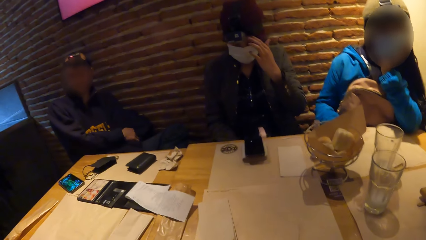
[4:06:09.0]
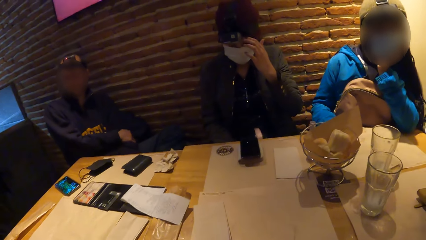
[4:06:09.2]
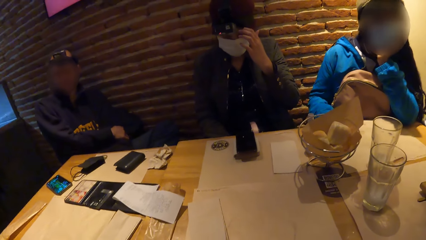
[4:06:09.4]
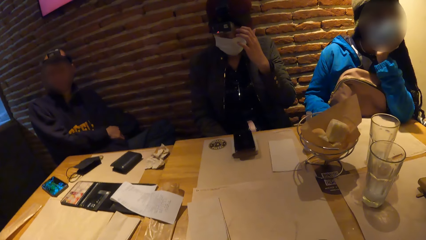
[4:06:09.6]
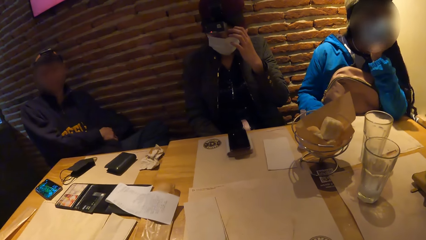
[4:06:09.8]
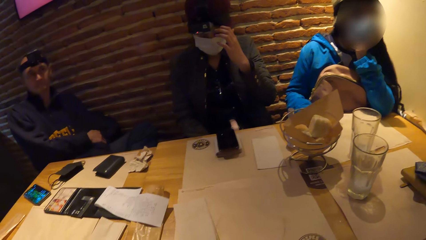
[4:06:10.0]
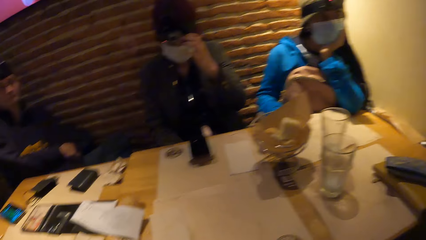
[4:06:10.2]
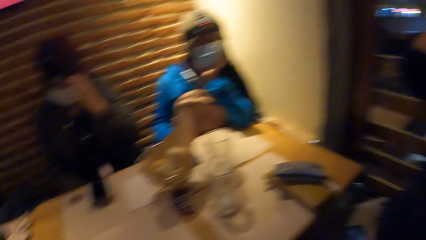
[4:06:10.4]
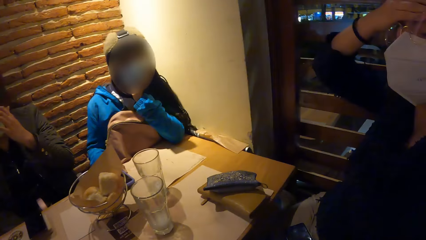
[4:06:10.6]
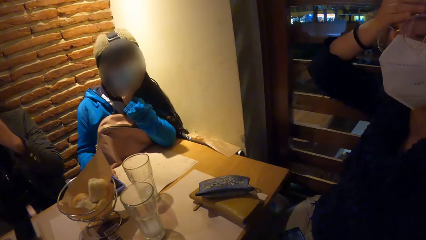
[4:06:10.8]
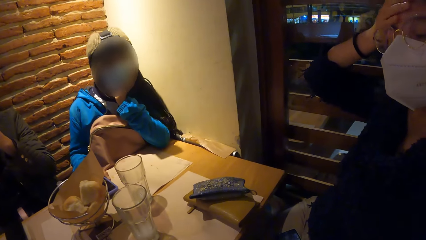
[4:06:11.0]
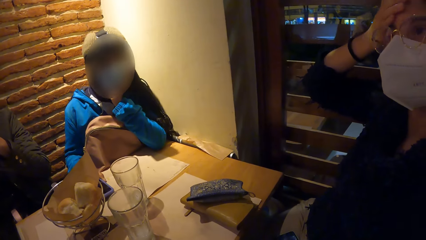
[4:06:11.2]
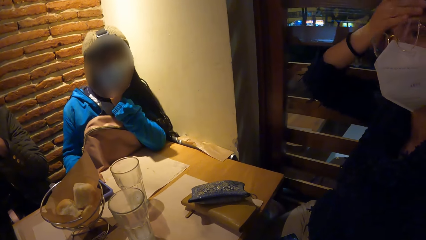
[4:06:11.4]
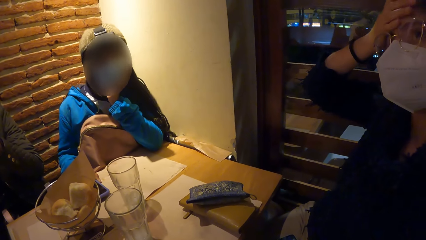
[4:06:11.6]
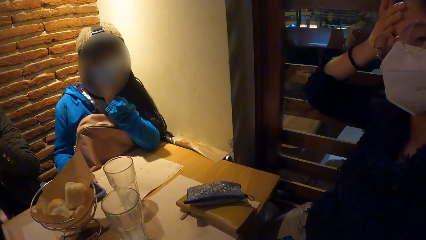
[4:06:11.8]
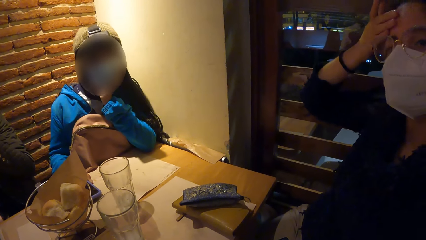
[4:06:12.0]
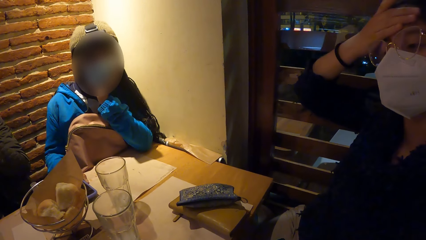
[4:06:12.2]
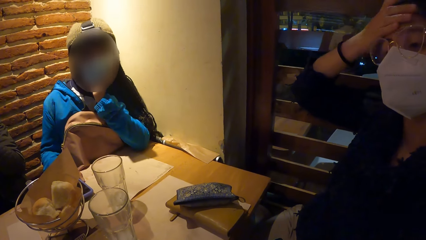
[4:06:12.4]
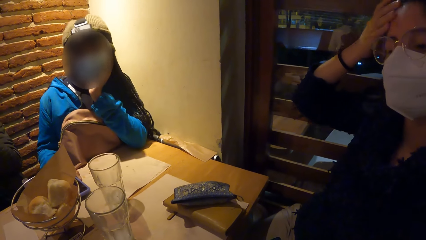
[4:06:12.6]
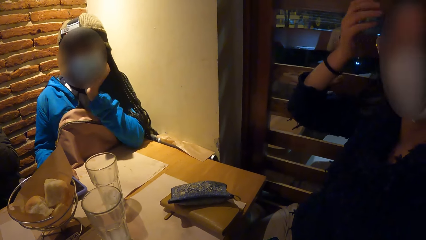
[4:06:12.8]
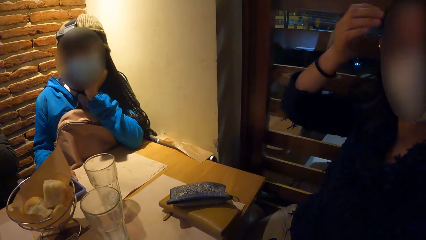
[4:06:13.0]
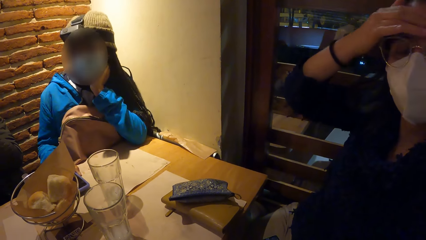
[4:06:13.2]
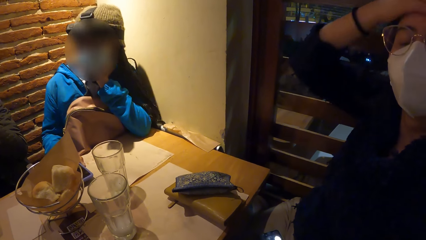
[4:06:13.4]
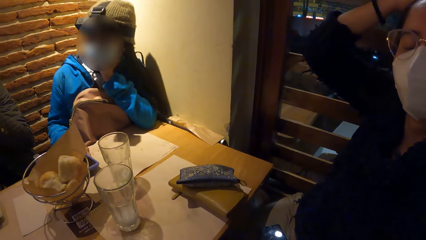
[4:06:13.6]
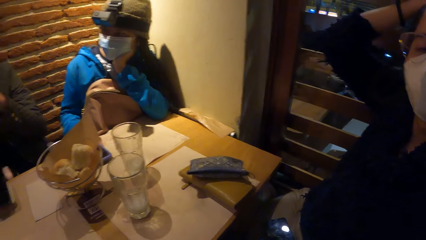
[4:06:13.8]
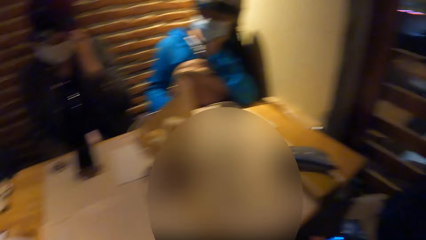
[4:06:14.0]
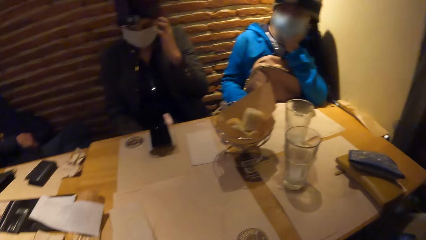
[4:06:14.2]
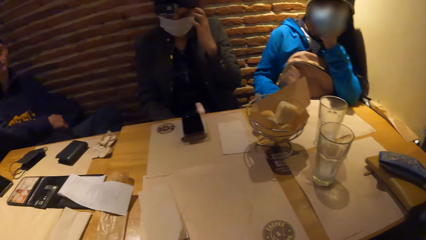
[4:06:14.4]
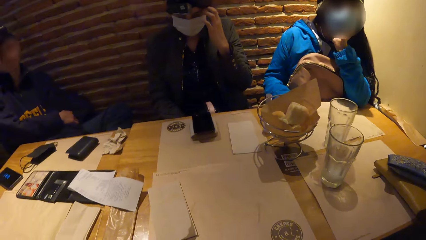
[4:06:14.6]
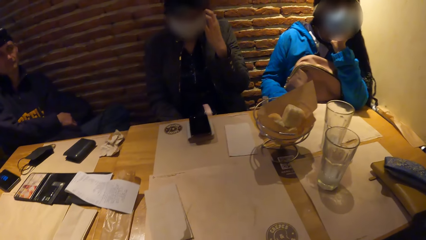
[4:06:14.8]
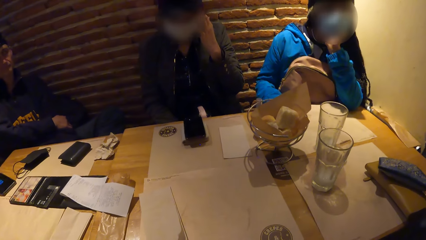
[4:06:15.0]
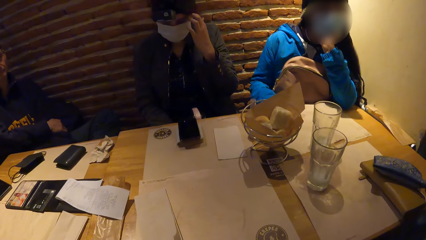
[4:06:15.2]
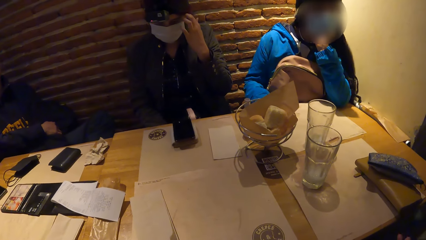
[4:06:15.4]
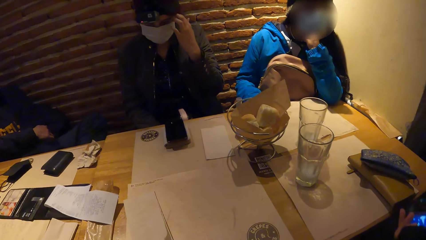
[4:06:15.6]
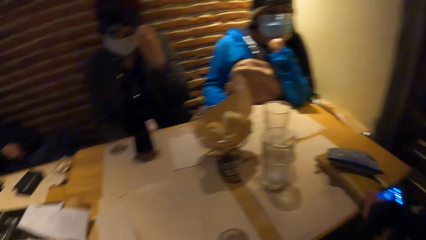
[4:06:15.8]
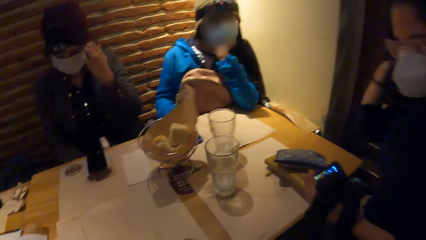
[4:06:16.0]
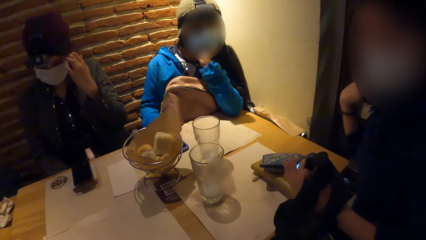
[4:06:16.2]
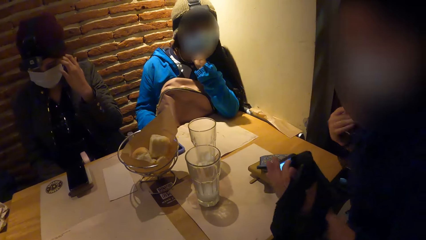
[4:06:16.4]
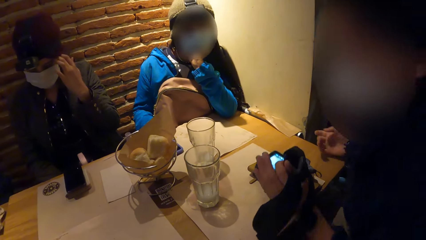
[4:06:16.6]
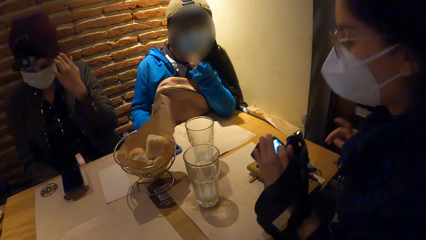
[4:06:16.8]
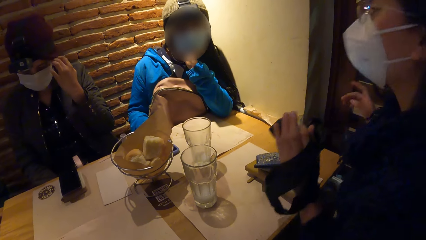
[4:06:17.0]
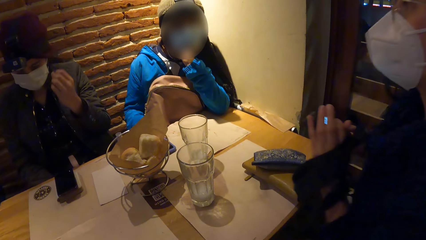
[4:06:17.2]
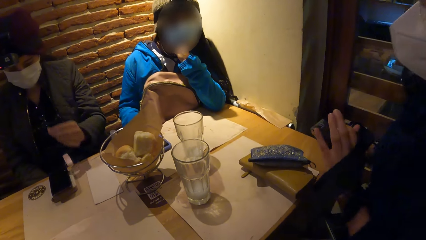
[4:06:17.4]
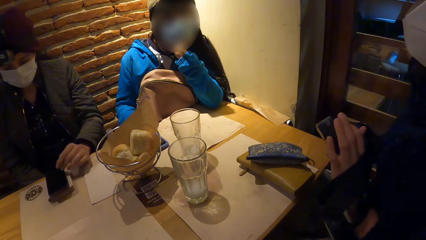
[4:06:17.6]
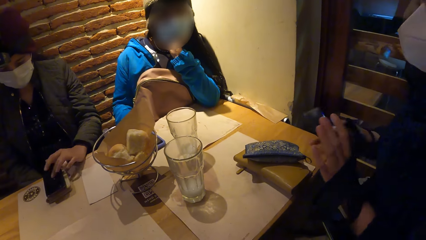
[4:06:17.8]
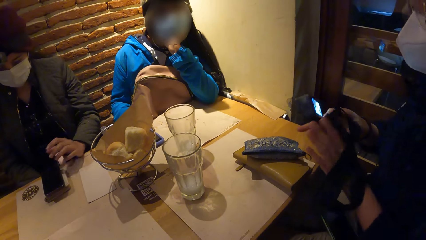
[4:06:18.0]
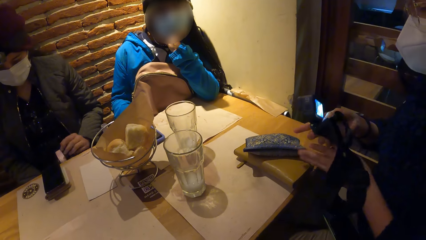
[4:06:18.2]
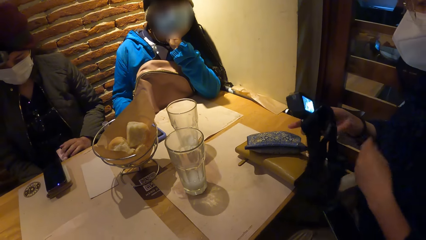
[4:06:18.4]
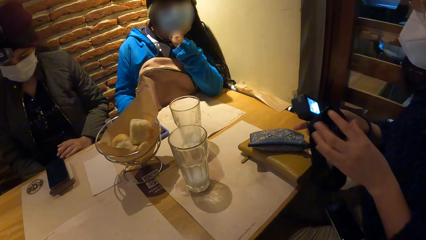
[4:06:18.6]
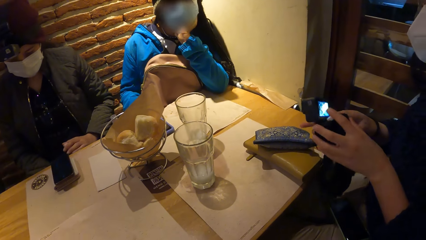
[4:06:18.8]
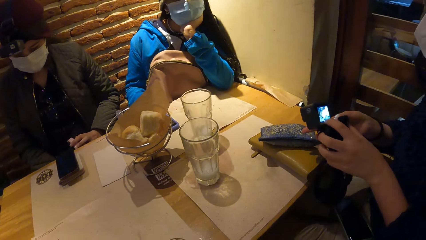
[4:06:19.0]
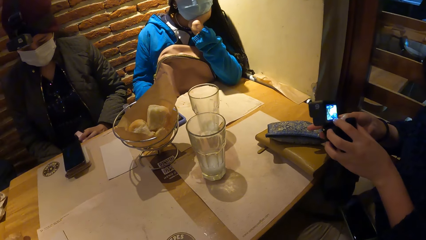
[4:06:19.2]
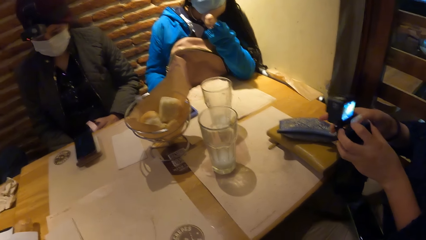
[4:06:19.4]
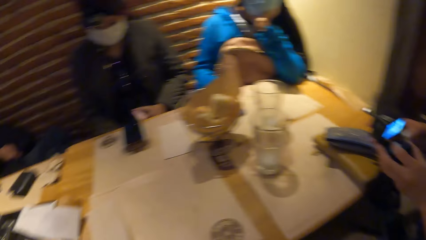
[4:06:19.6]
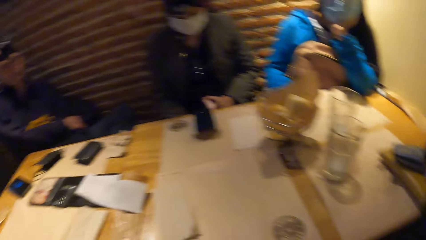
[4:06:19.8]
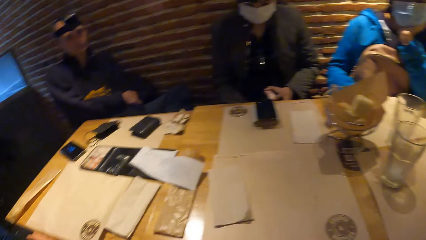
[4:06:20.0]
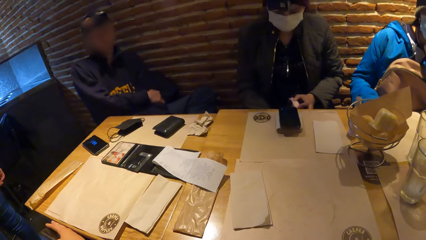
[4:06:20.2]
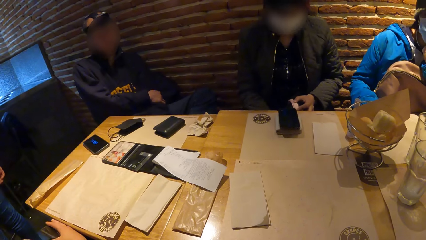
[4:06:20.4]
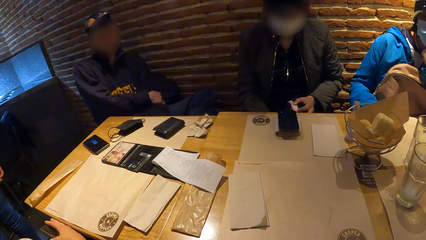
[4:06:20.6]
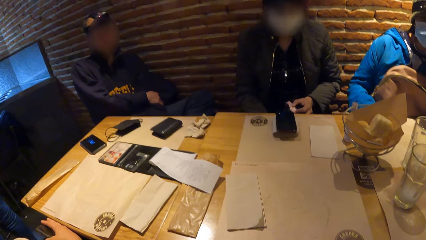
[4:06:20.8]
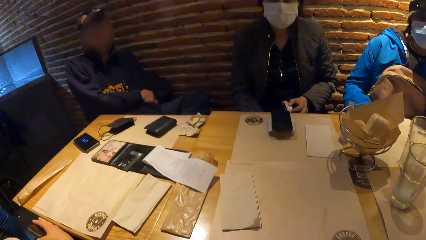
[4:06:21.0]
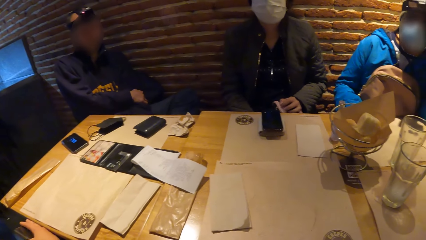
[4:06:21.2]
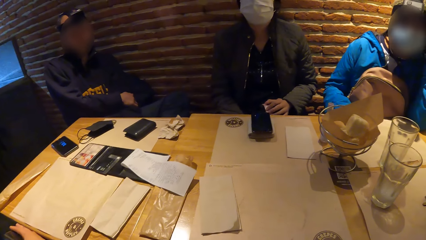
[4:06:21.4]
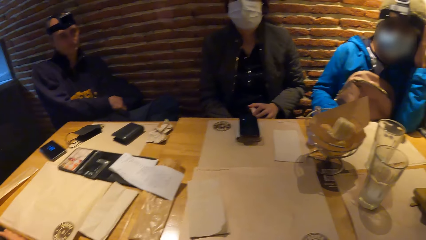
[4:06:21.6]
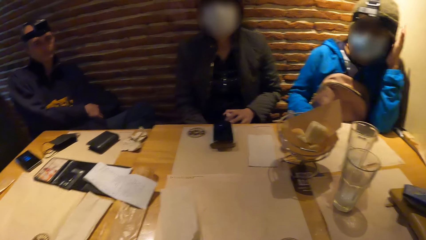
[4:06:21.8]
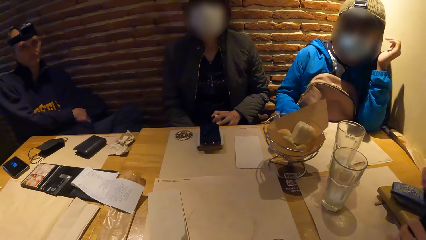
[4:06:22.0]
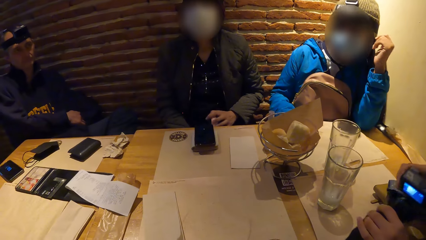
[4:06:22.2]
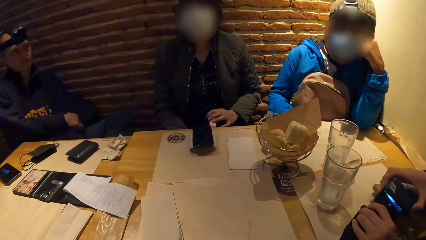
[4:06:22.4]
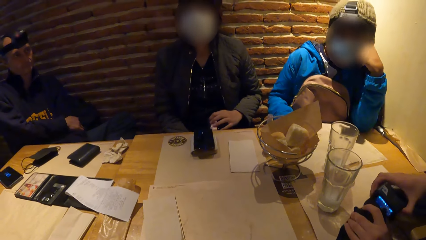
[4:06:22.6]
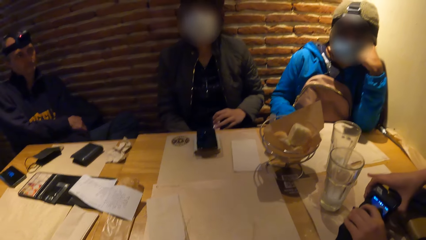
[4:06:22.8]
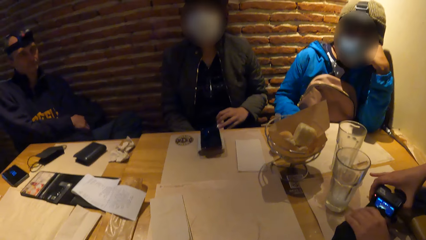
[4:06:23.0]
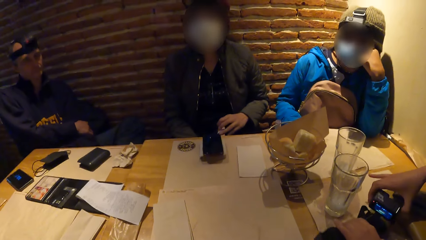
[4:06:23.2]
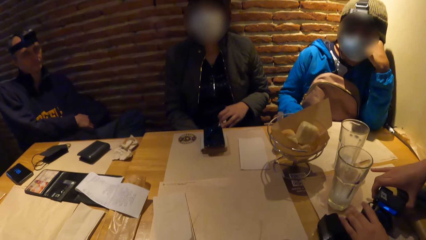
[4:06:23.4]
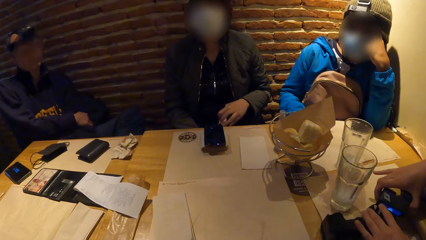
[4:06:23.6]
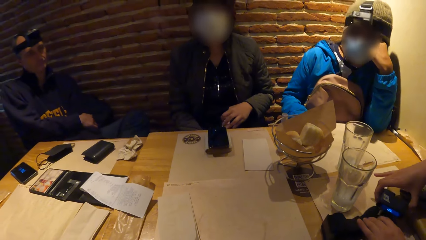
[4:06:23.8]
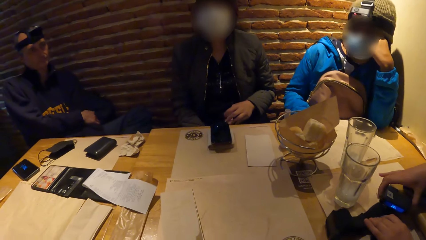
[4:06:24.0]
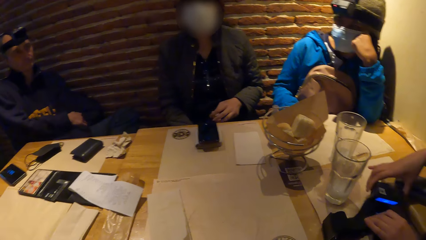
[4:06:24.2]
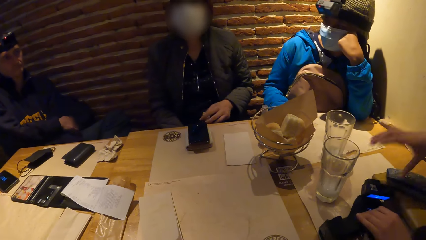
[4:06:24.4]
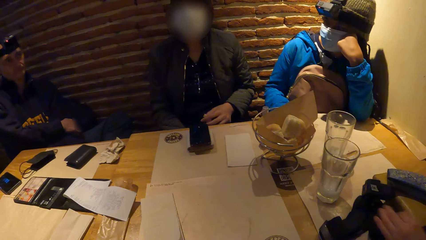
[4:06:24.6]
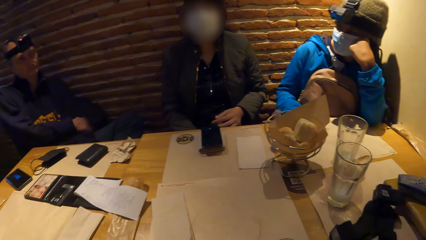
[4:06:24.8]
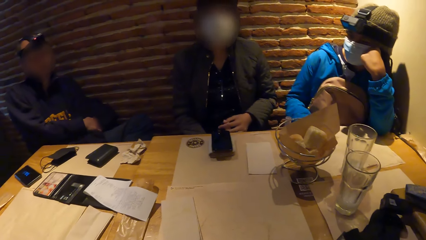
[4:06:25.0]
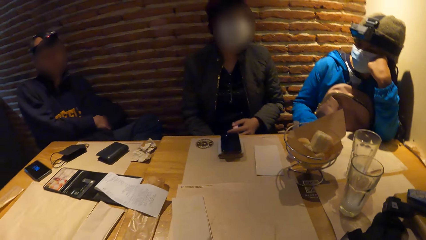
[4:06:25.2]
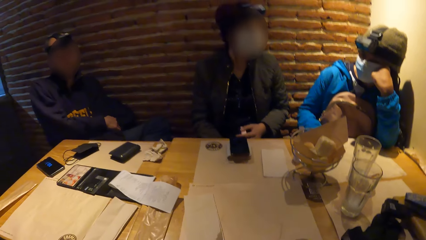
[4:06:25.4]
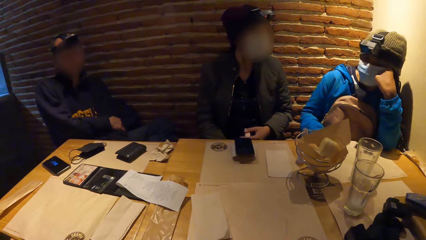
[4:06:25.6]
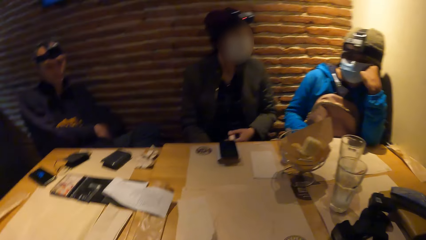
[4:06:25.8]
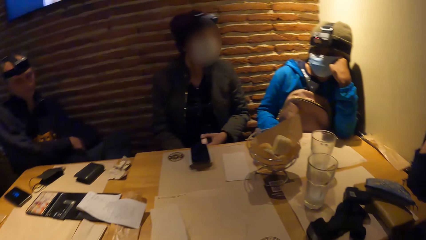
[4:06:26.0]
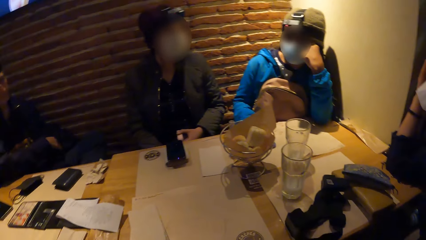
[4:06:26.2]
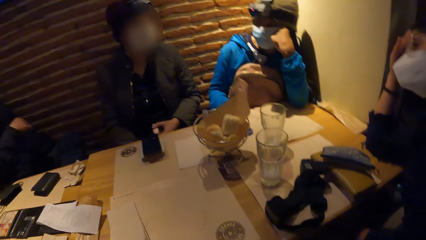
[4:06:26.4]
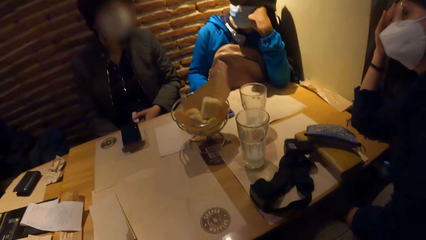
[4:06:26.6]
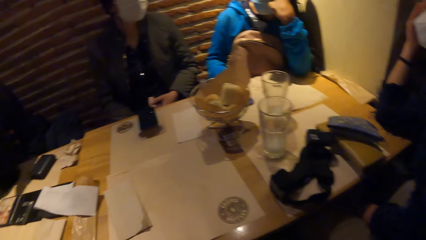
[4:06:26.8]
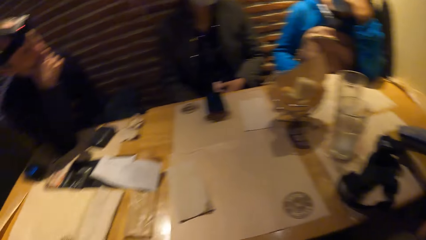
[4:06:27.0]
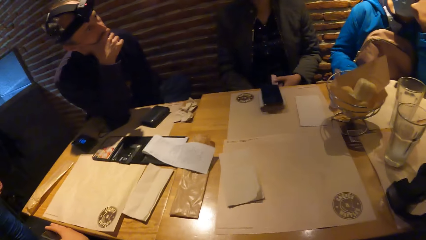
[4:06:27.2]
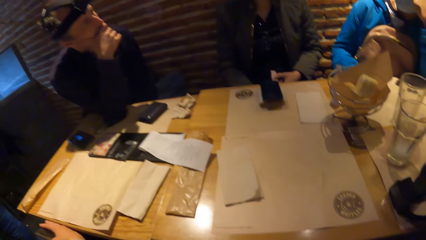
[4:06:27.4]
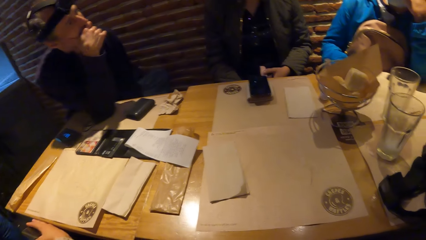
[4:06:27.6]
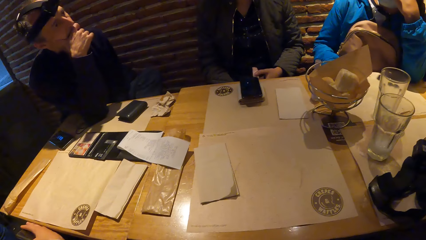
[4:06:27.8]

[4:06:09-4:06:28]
The camera wearer converses with a woman. The woman converses with a person, a second woman, the camera wearer, a third woman and another person. The first woman operates a camera in her hands. The camera wearer converses with the first person, the second woman, the first woman, the third woman and the other person. The second woman converses with the other person, the third woman, the first person, the camera wearer and the first woman. The first woman drops the camera on the table with both hands.
